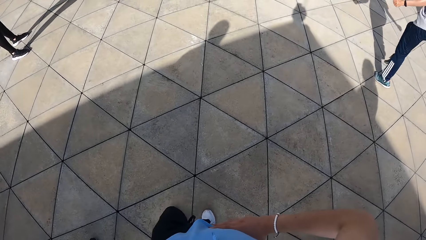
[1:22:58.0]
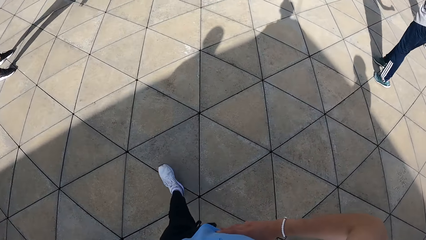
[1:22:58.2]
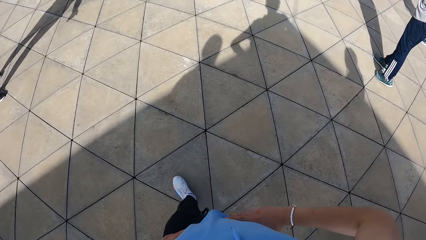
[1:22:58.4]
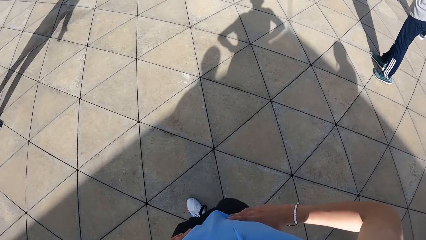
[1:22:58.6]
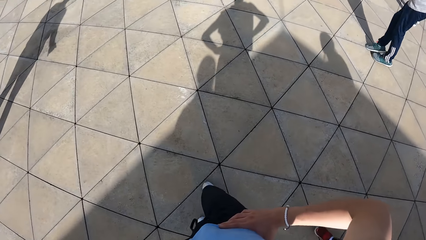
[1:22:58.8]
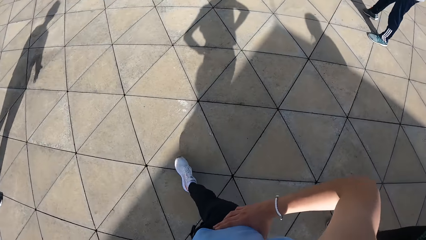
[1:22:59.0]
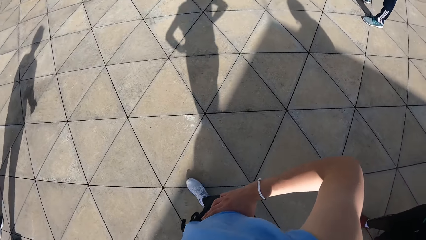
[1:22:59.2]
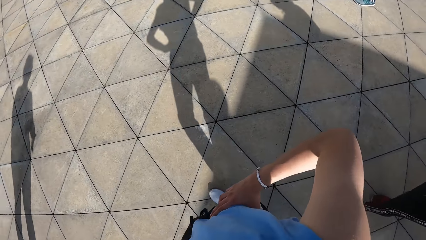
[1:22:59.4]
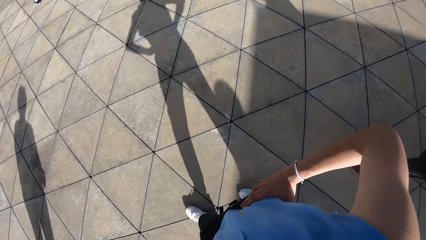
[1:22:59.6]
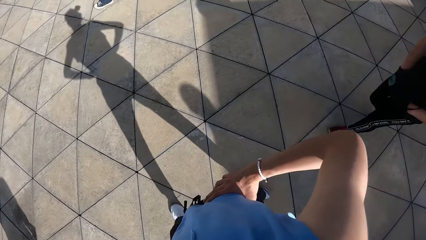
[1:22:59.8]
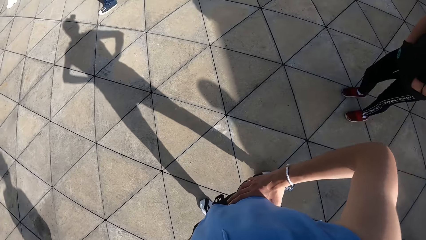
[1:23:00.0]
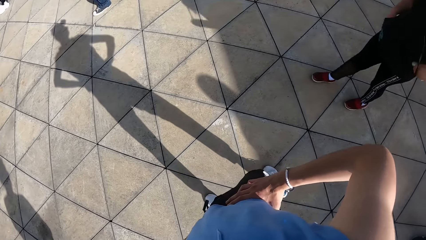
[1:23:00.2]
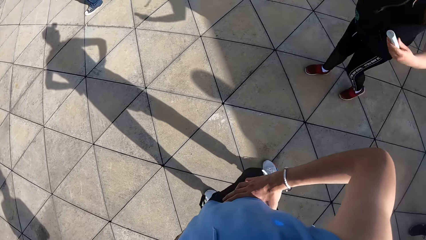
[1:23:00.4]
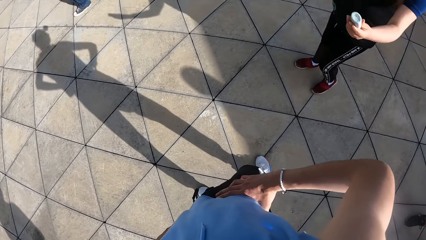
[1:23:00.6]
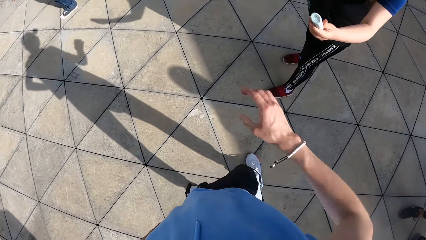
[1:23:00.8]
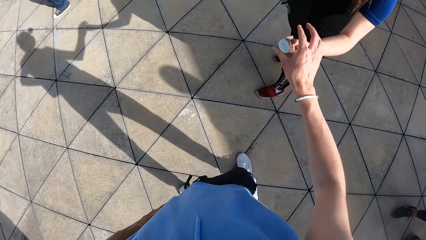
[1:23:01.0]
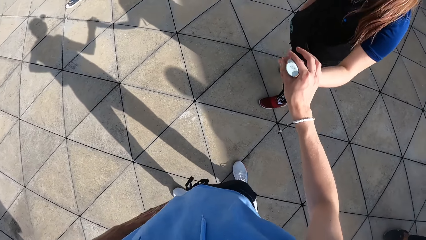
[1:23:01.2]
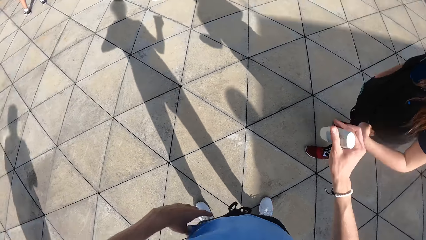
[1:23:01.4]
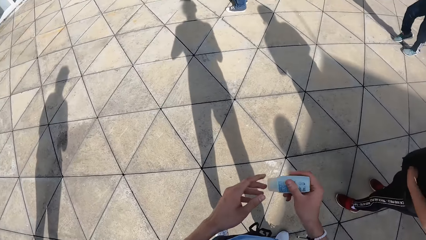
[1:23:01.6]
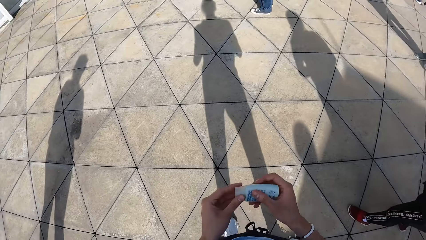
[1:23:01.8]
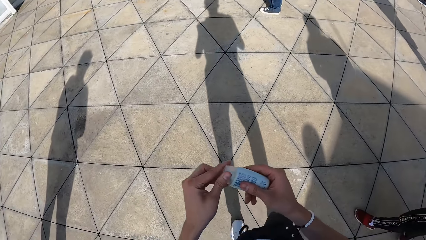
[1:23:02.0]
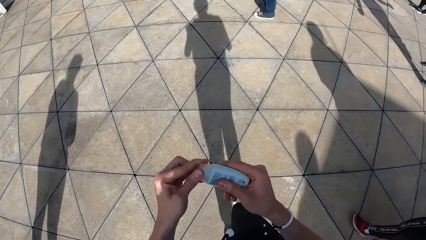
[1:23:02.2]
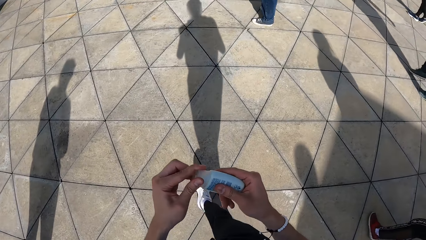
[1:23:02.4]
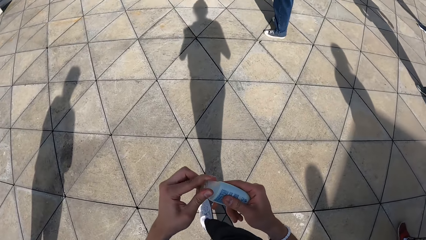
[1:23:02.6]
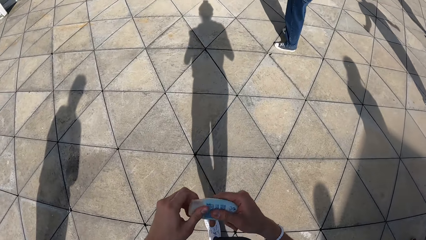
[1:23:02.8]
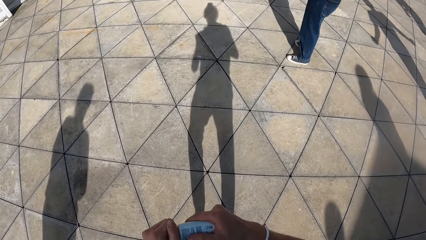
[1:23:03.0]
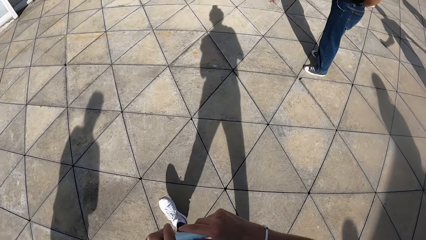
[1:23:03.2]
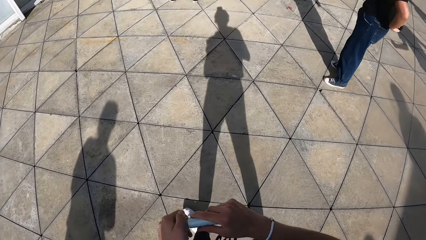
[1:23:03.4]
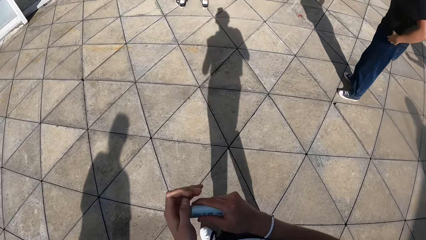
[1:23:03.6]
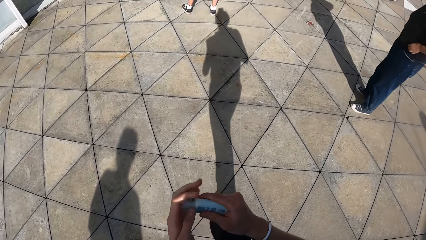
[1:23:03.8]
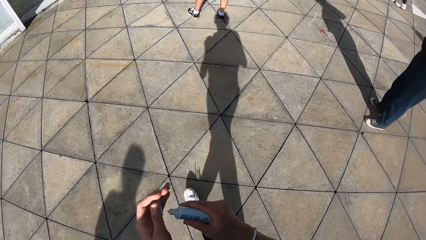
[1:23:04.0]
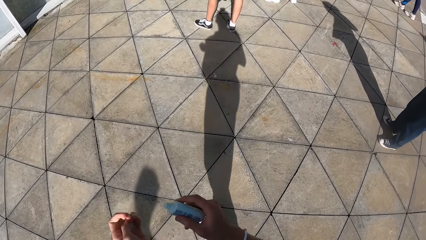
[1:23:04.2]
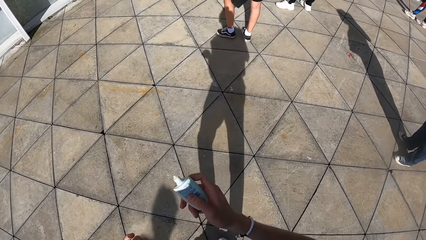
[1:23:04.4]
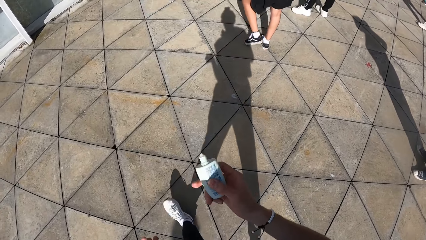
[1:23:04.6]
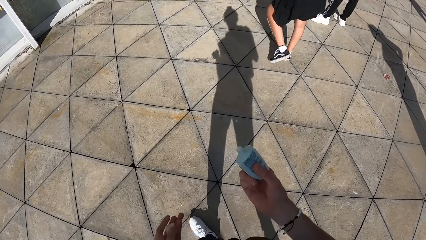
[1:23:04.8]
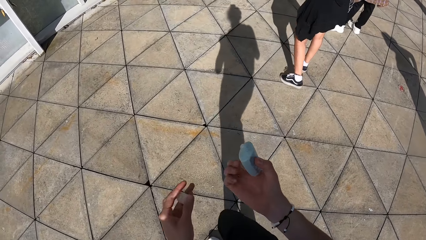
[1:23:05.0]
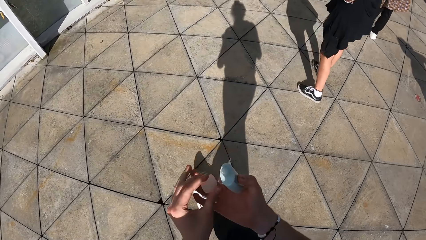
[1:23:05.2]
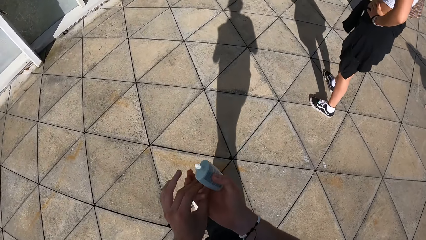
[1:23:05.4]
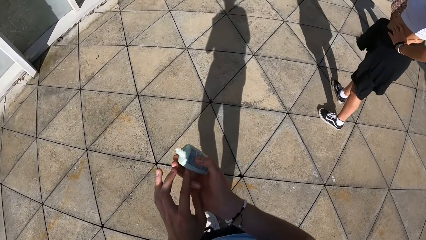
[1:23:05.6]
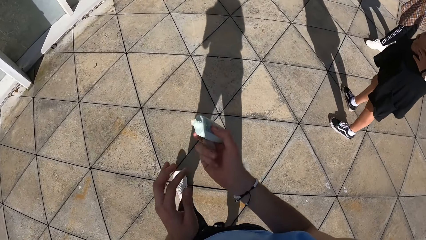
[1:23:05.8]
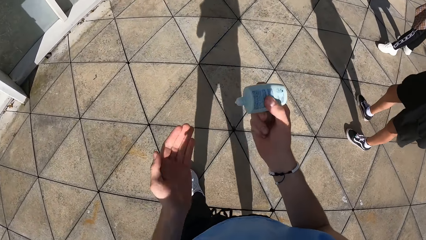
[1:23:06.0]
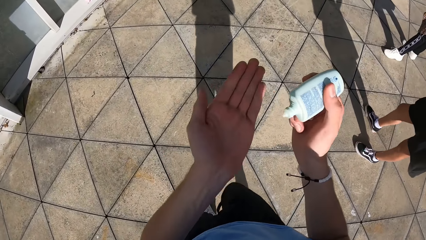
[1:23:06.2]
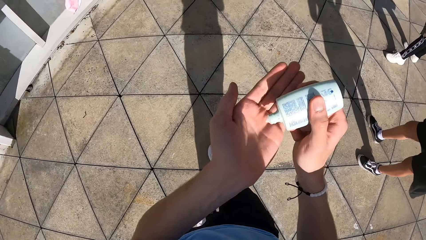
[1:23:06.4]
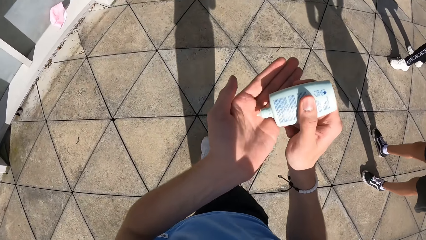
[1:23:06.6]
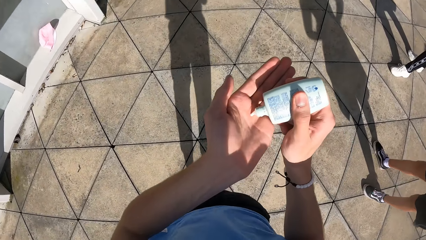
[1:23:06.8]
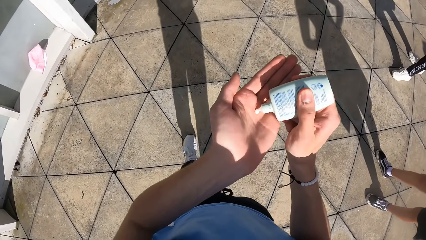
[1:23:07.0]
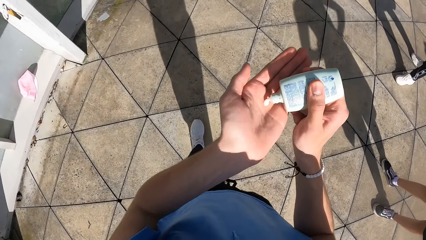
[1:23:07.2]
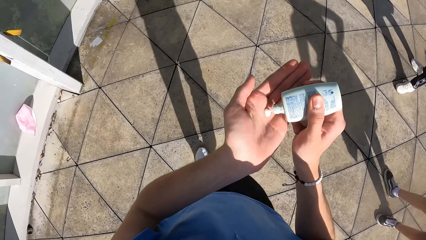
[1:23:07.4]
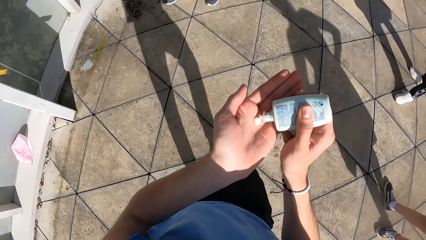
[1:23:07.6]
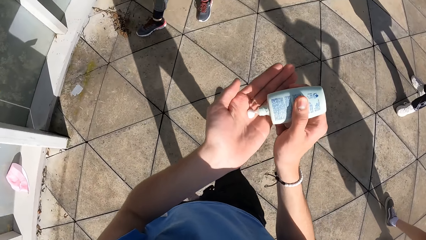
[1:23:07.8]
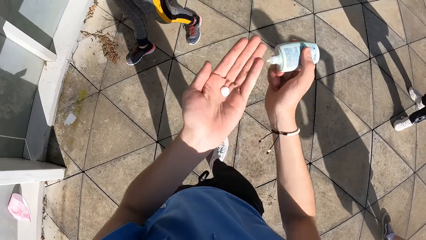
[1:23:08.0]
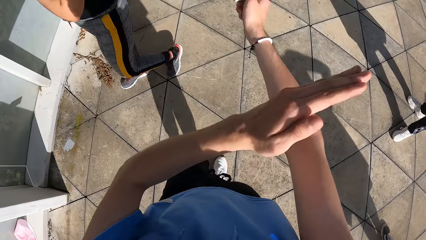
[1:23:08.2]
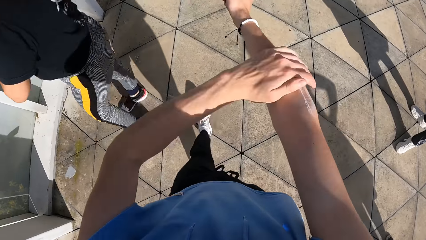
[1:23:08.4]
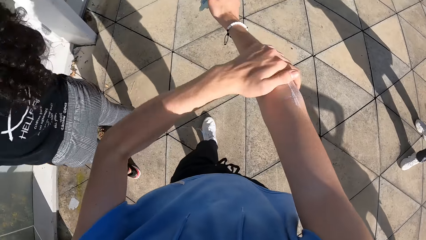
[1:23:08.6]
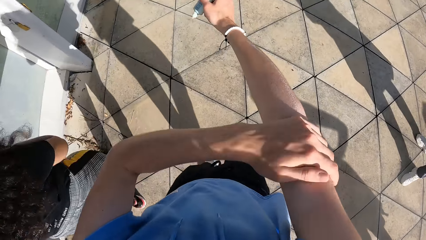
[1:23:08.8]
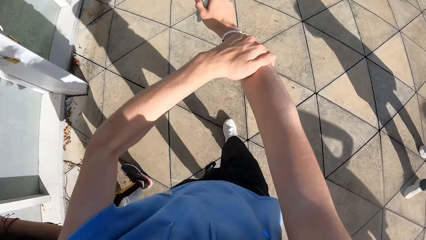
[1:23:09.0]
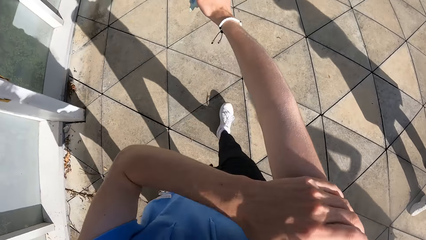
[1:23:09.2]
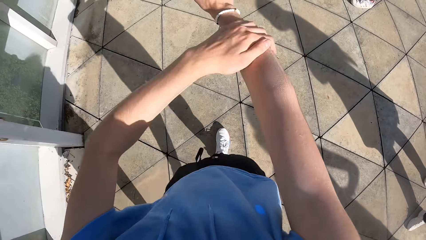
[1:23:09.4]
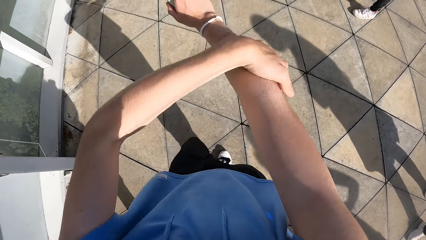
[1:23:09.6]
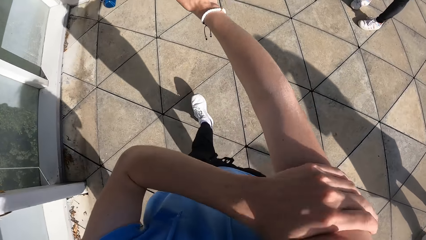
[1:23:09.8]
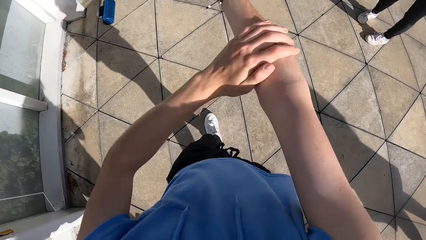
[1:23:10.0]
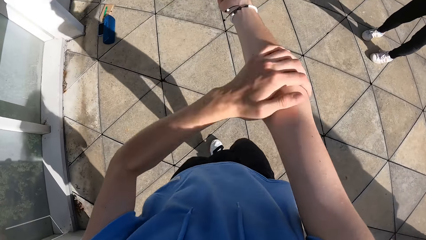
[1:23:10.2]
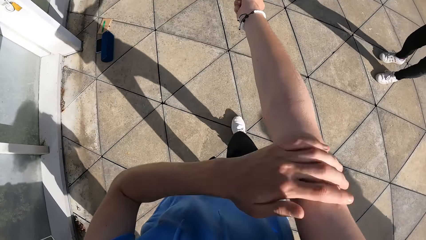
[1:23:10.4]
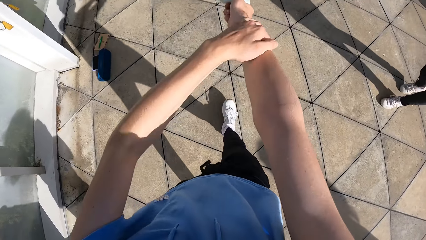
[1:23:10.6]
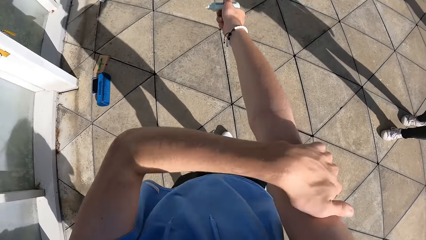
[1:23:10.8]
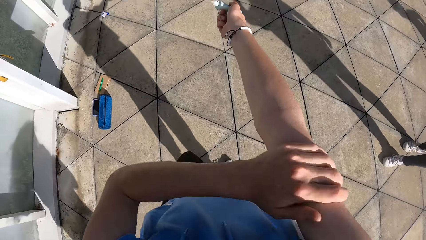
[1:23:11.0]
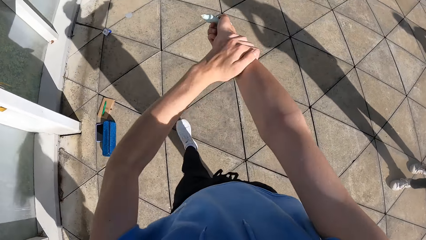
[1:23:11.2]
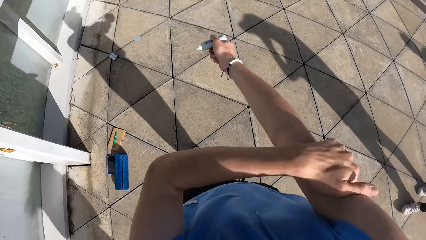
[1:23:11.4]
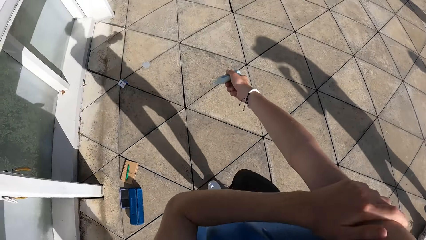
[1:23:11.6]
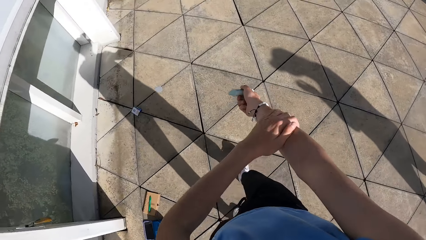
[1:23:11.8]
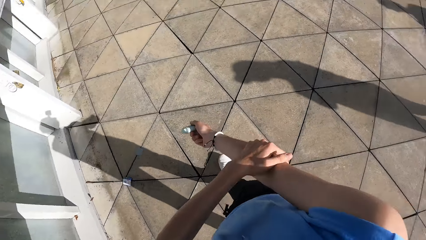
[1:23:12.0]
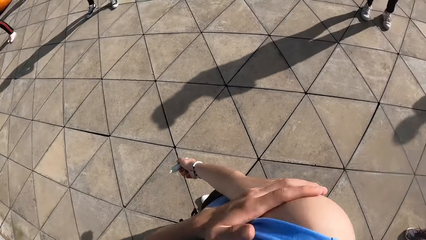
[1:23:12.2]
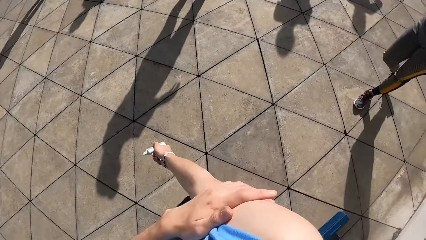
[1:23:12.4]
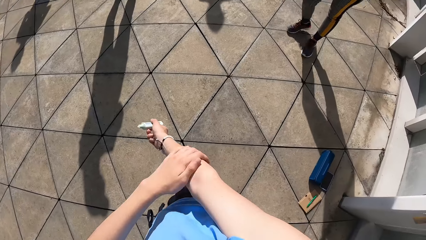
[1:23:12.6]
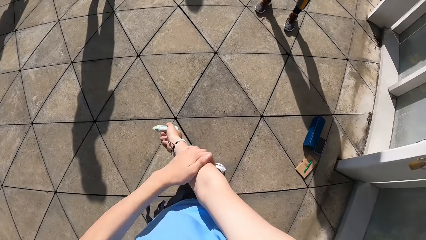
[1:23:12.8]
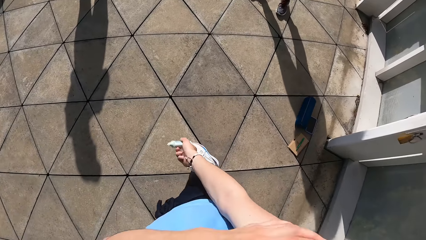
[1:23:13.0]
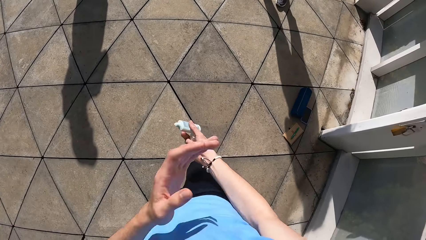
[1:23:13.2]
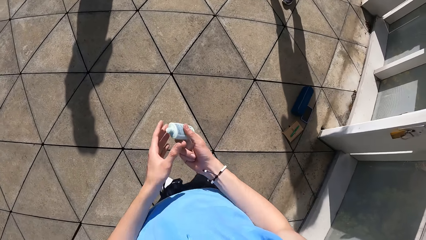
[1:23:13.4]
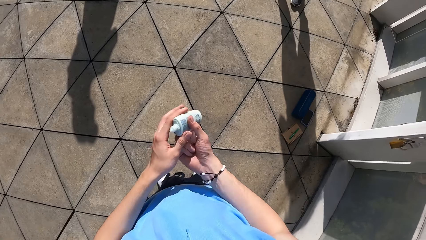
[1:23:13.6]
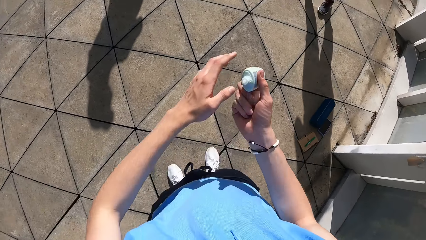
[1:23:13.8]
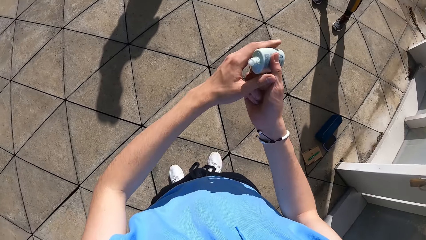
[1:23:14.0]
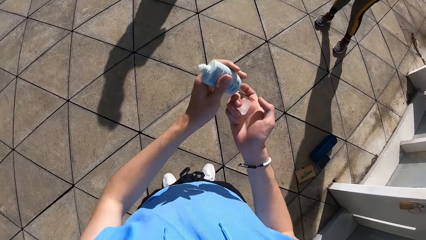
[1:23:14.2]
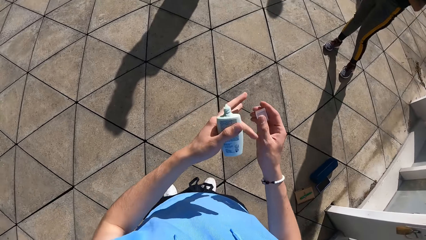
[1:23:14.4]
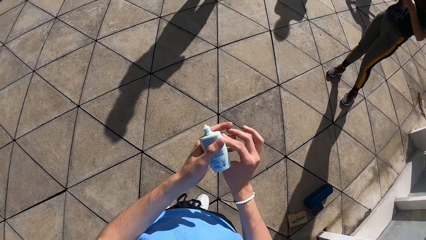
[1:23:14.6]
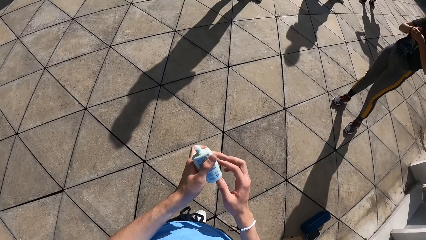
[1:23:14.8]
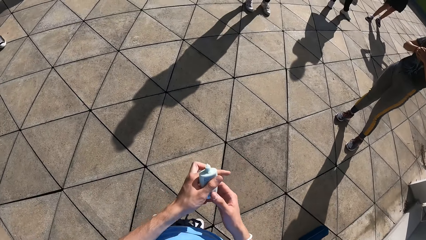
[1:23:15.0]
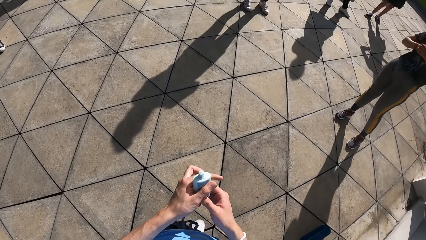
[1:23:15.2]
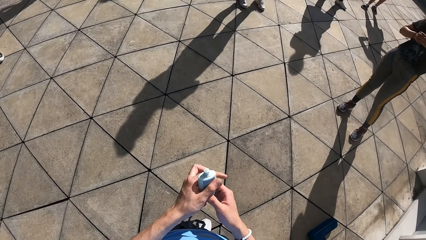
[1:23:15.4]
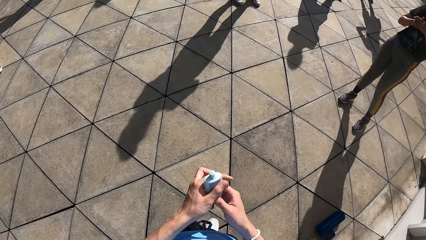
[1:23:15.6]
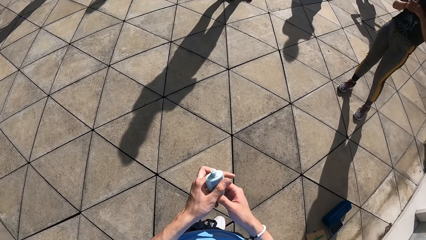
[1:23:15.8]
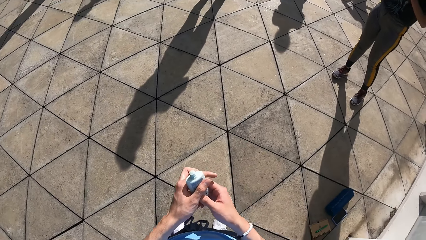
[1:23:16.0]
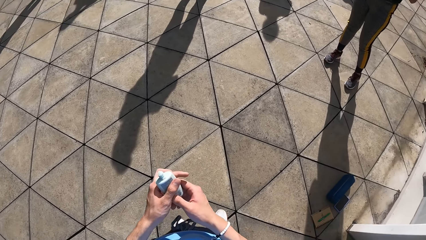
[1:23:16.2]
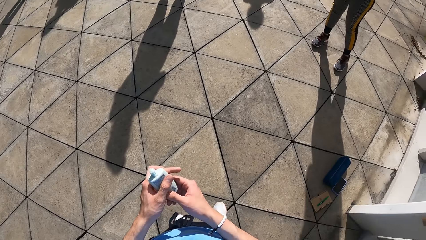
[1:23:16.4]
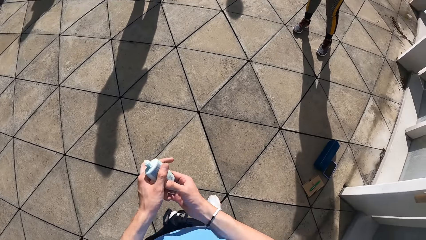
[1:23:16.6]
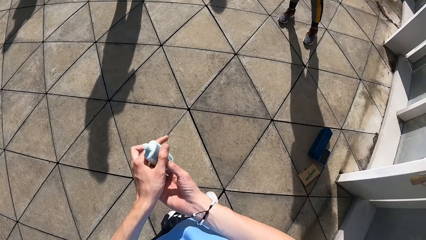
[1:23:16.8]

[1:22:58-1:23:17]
The camera wearer holds her waist. She collects a plastic container in the left hand of a woman with her right hand. She opens the cover of the plastic container with her left hand. She presses some cream on her left hand from the plastic container with her right hand. She rubs her left hand with the cream in her right hand. She passes the plastic container in her right hand to her left hand. She passes the cover in her right hand to her left hand.
